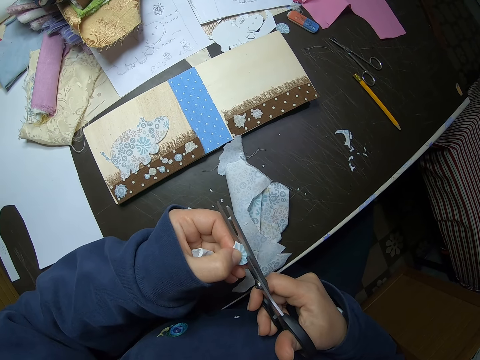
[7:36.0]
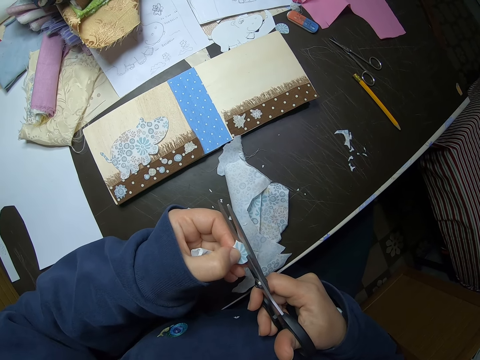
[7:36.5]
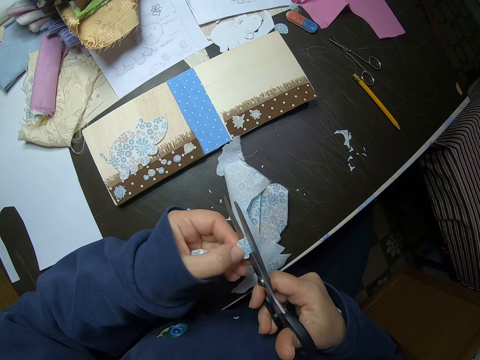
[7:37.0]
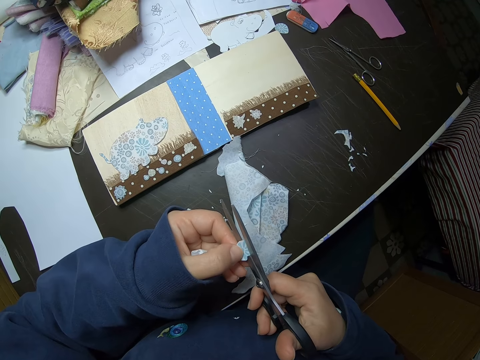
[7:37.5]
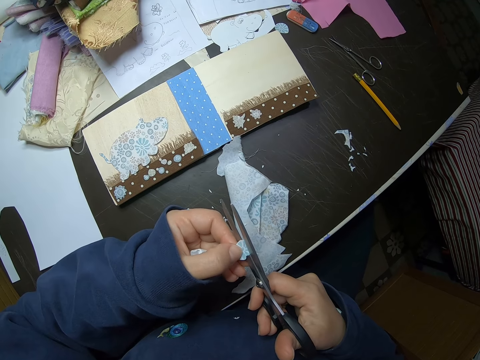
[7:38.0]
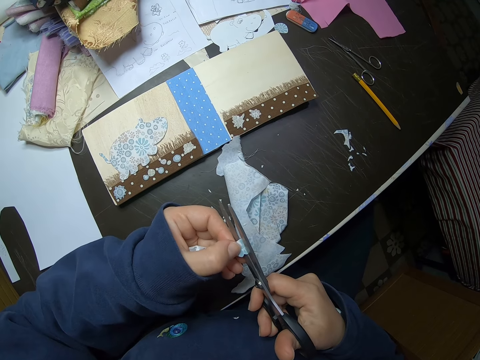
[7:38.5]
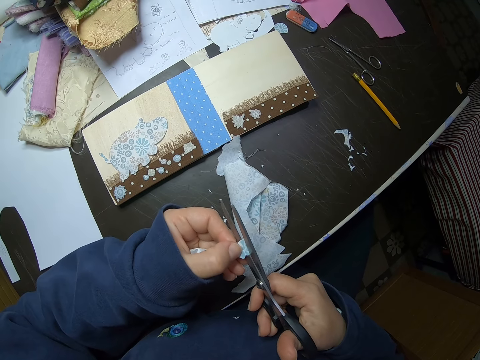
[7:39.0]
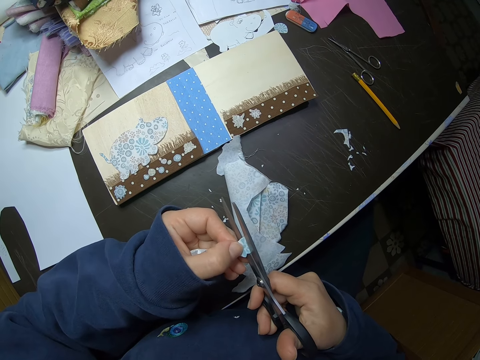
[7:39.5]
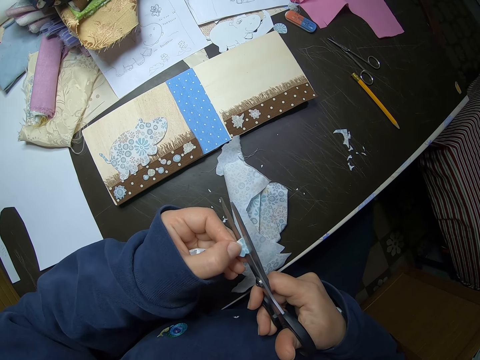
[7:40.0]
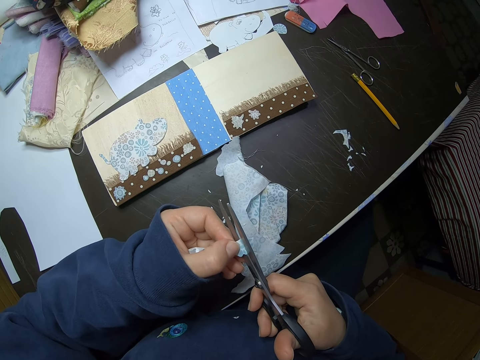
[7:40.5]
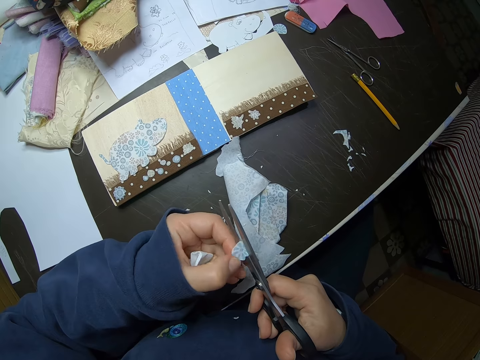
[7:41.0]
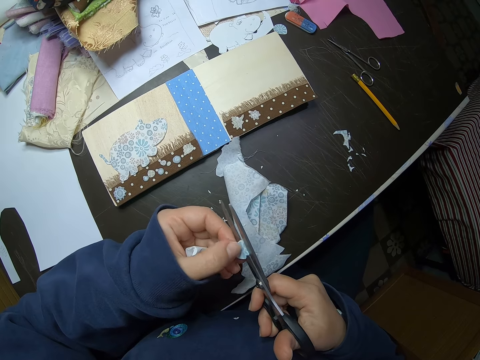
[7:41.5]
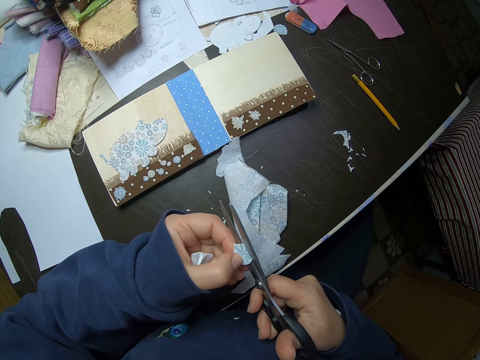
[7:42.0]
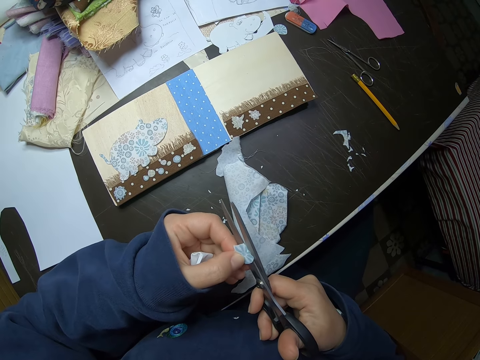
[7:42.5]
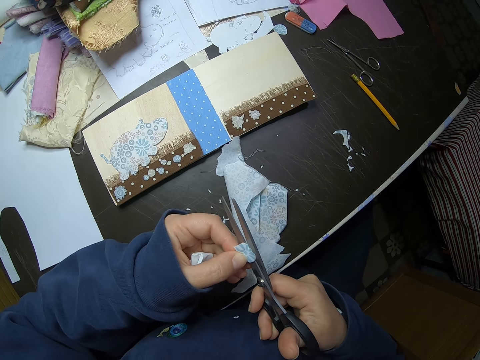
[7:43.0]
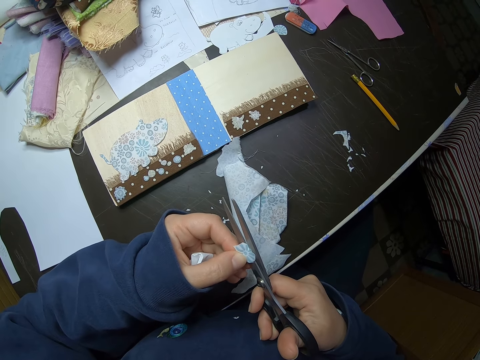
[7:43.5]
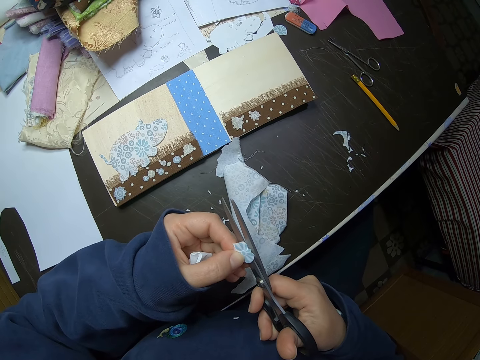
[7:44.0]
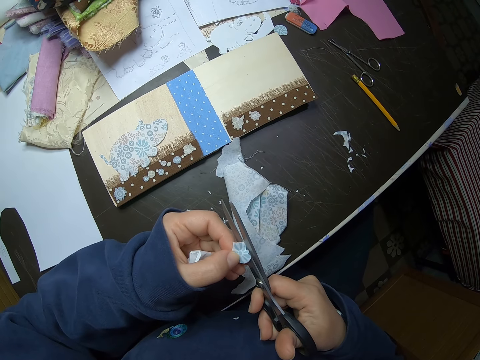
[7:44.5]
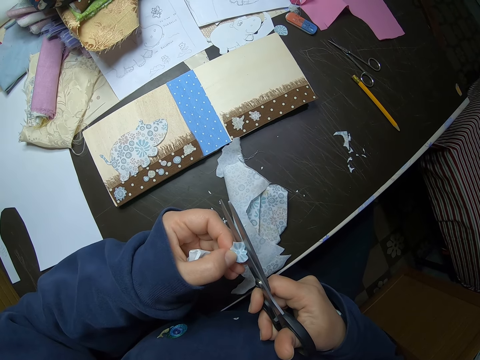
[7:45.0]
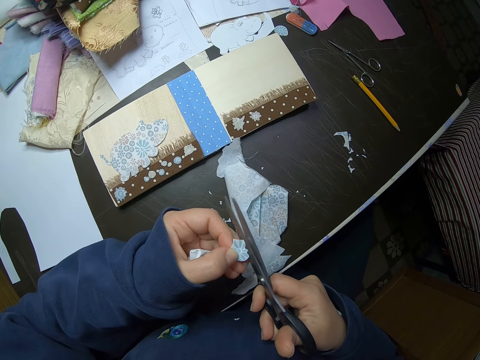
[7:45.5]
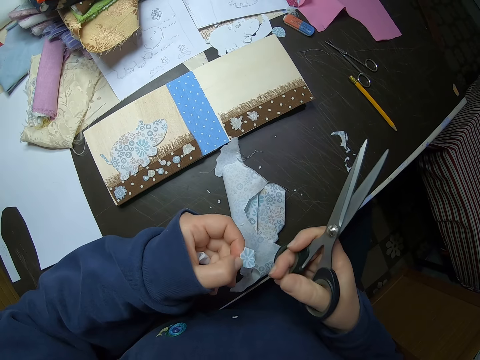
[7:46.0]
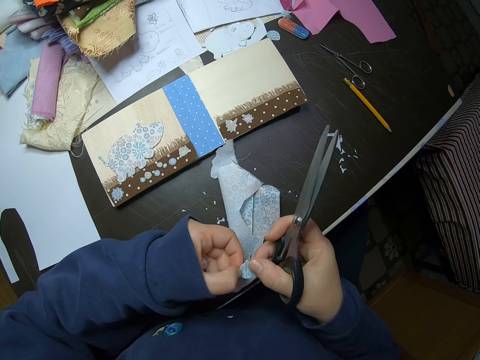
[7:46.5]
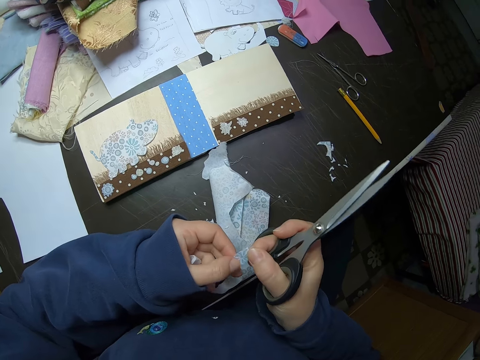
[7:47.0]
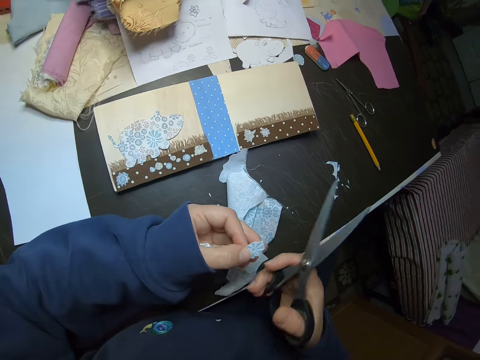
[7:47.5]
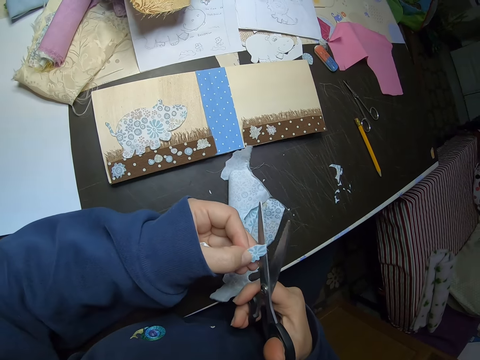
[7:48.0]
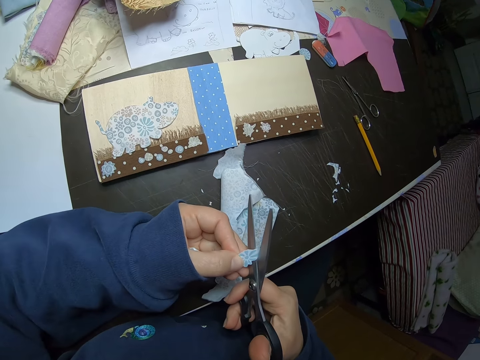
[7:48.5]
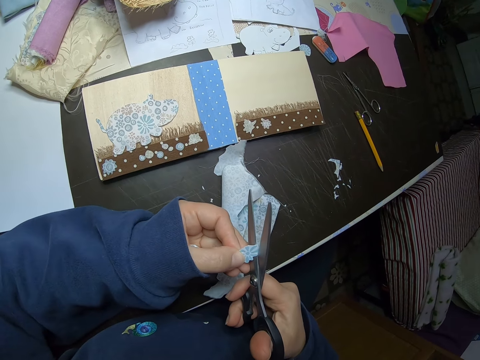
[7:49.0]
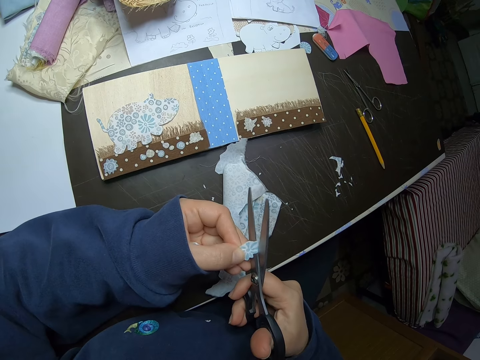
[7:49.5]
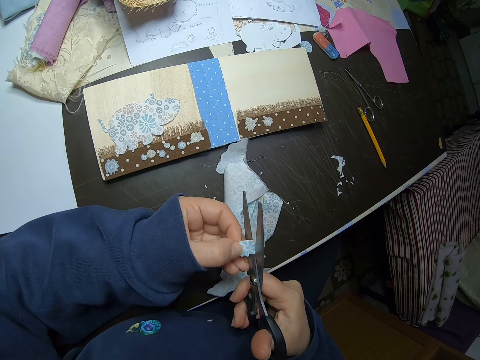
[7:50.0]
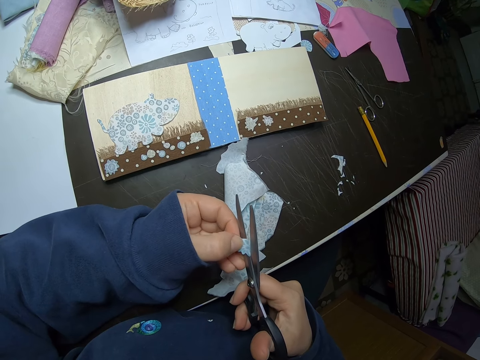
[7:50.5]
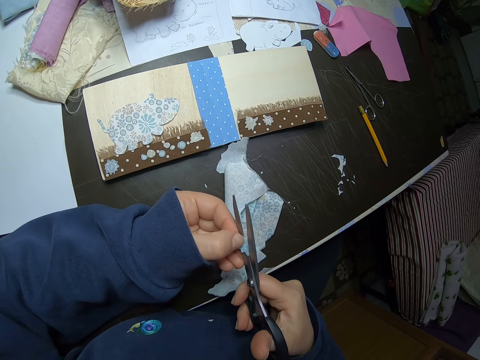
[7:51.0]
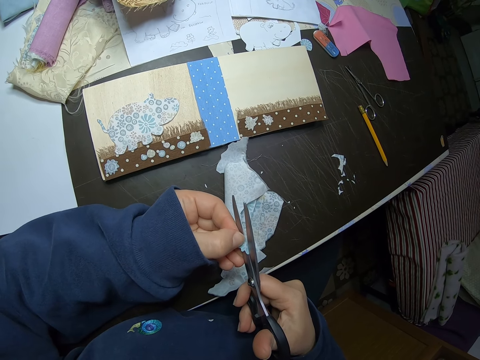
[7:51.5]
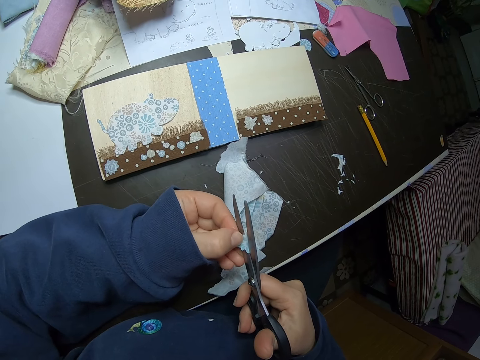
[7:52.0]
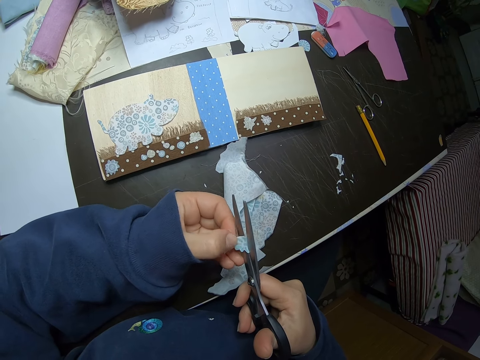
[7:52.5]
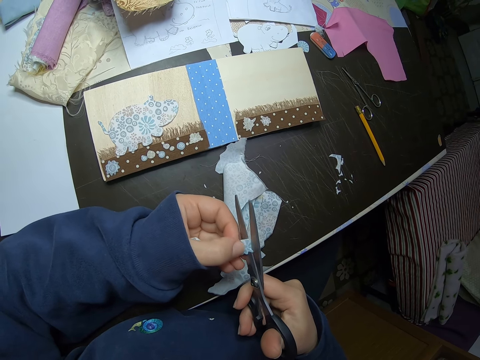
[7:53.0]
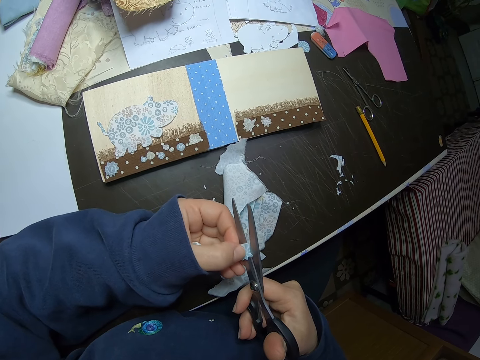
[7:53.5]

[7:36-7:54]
The camera wearer touches the piece of cloth. She holds the piece of fabric with both hands. She cuts the piece of fabric gently with scissors. She adjusts the piece of fabric with her left hand.

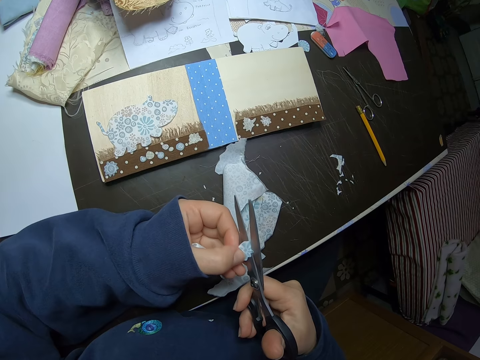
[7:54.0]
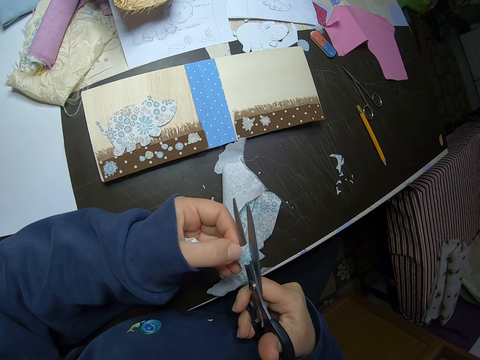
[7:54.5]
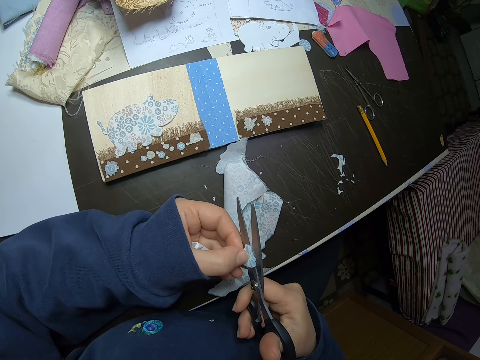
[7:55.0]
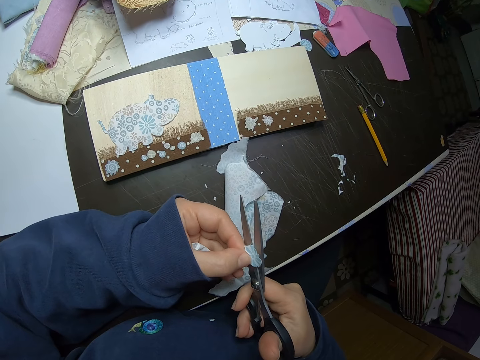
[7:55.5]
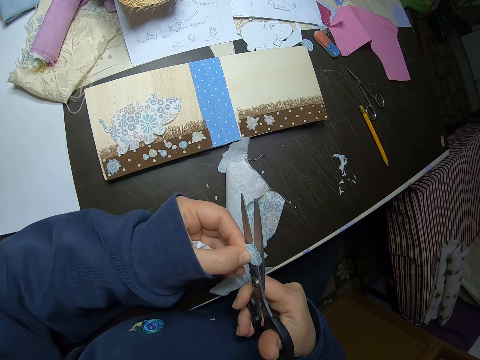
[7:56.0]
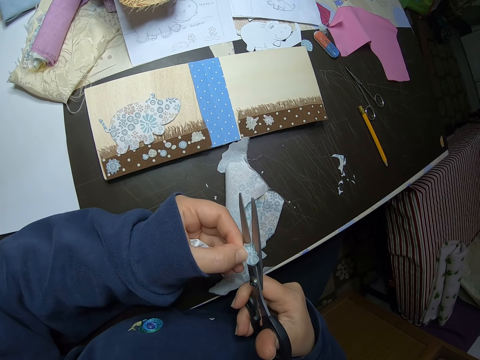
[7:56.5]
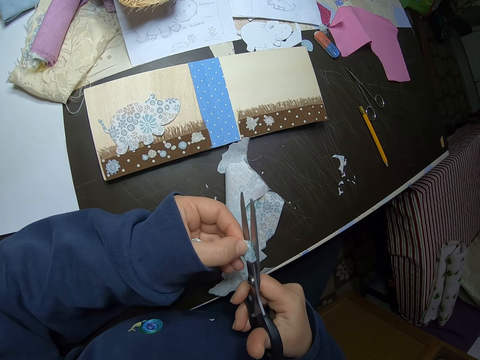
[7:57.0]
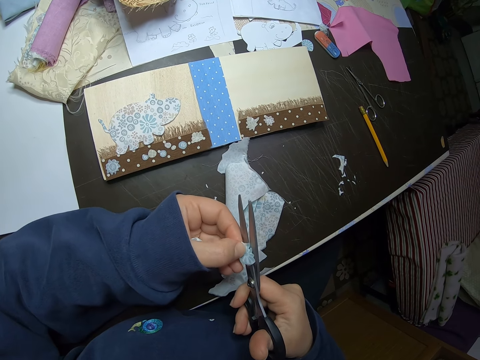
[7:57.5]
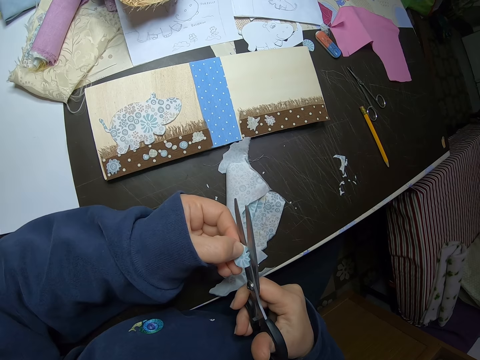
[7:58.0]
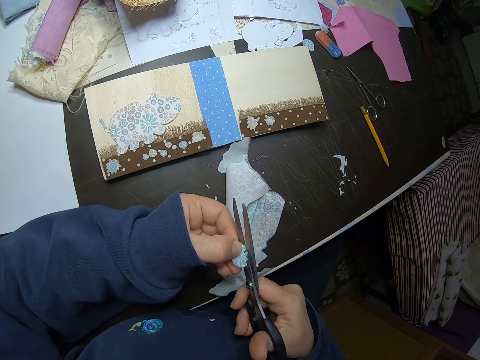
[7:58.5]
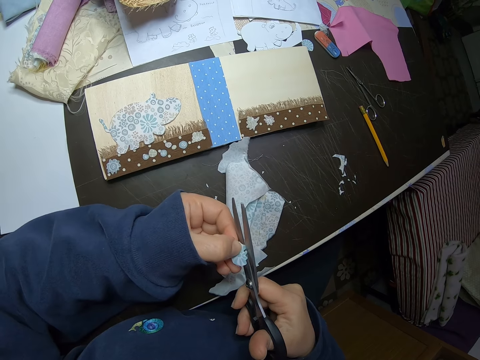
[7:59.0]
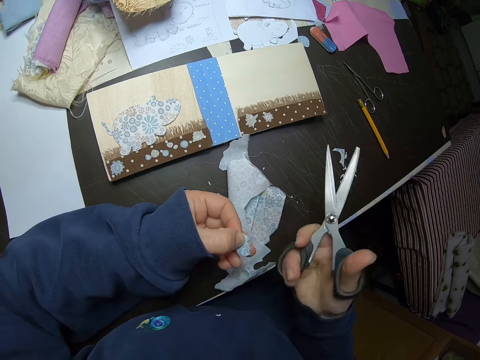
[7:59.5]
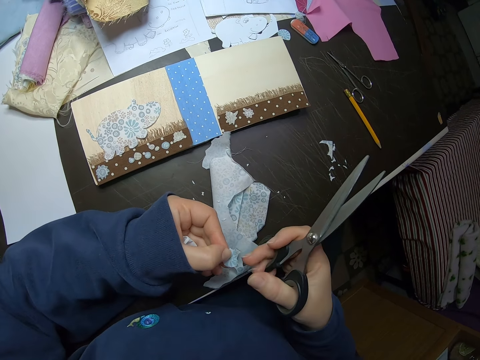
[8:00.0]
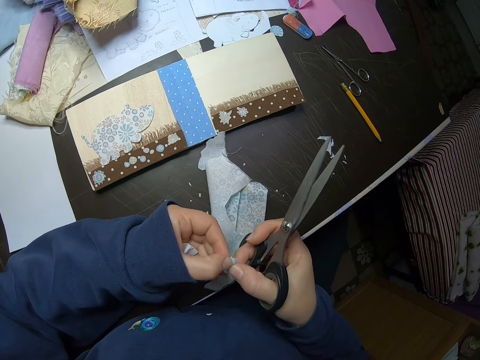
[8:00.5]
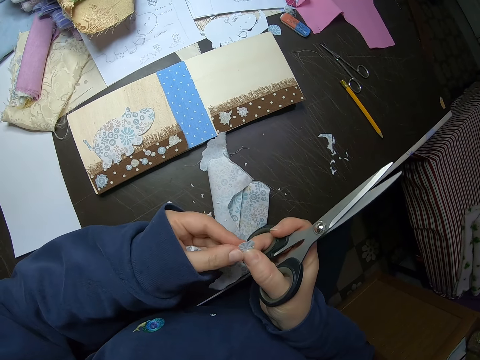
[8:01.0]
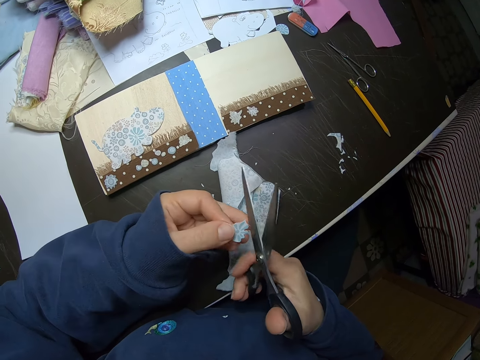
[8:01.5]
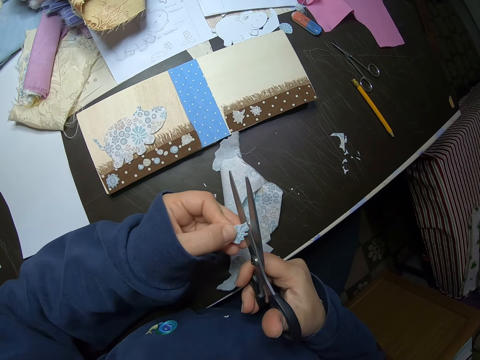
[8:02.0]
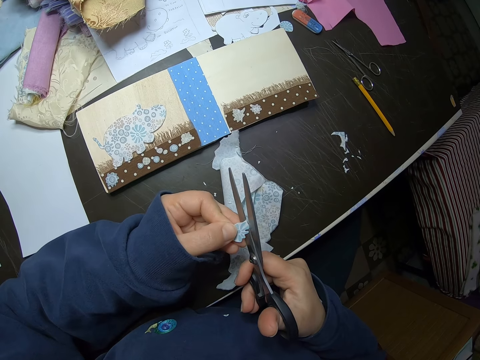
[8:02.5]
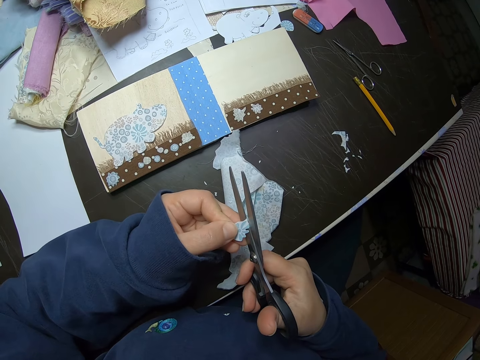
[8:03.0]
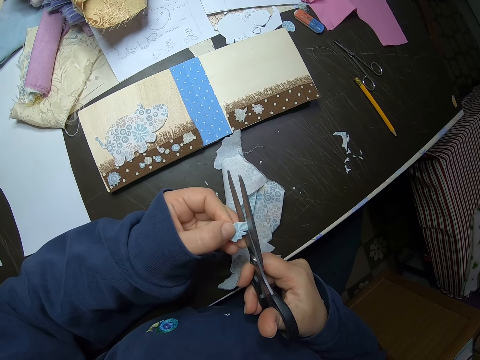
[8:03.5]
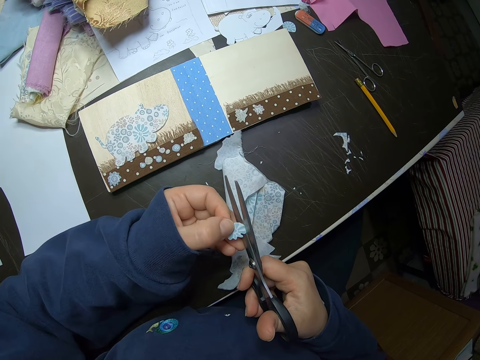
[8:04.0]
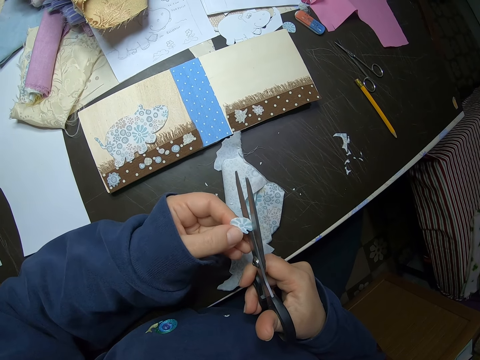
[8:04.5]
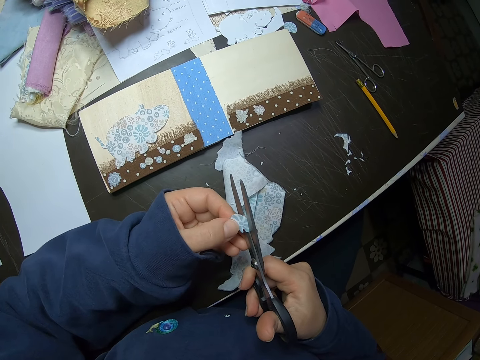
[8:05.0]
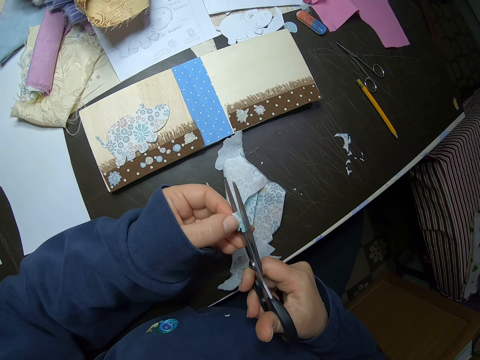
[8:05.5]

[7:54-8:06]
The camera wearer touches the piece of cloth. She holds the piece of fabric with both hands. She cuts the piece of fabric gently with scissors. She adjusts the piece of fabric with her left hand.
